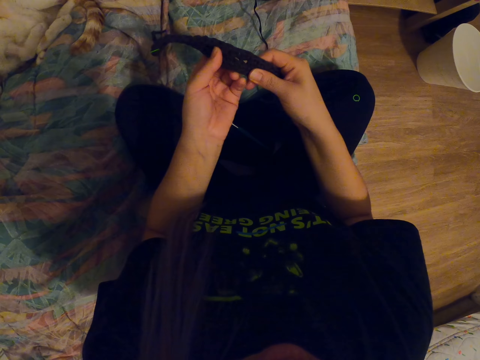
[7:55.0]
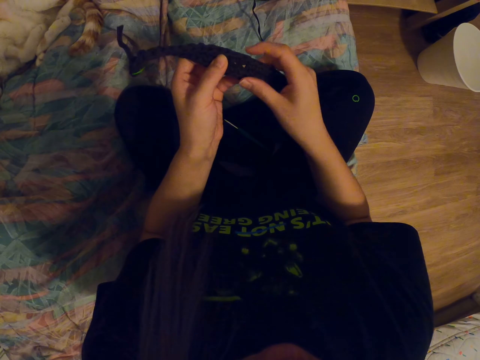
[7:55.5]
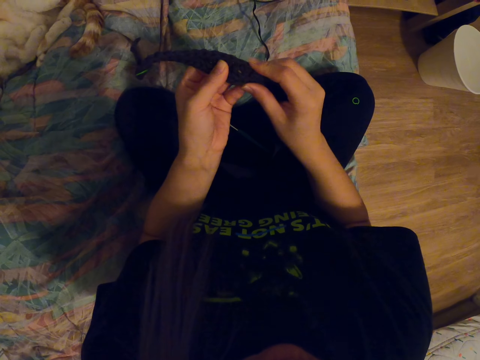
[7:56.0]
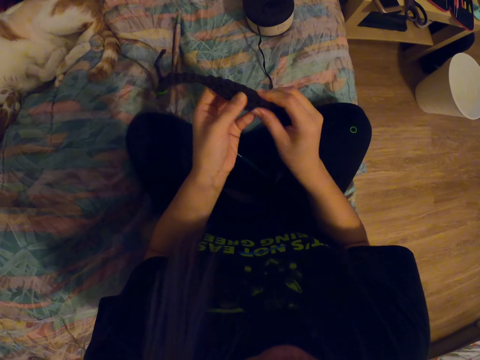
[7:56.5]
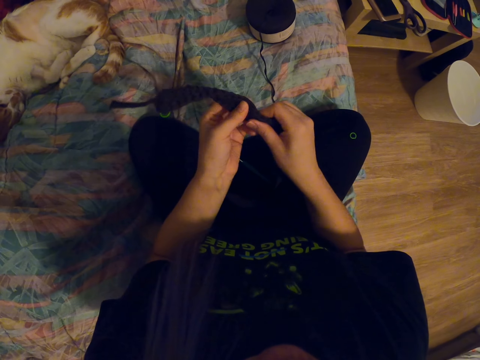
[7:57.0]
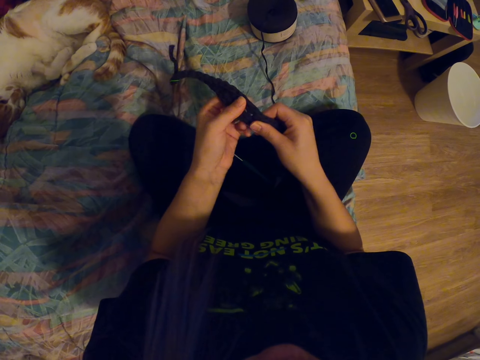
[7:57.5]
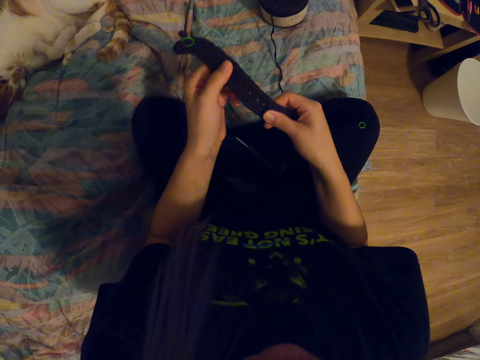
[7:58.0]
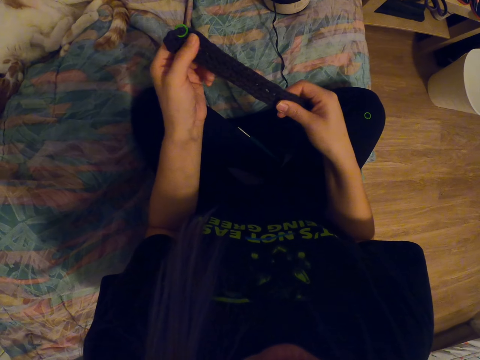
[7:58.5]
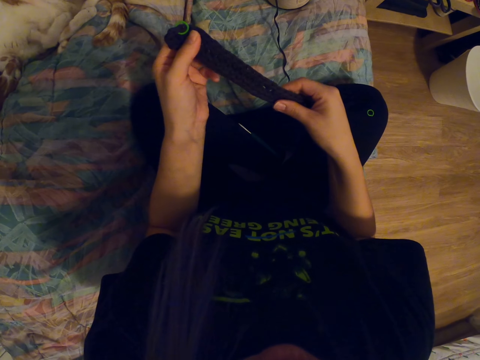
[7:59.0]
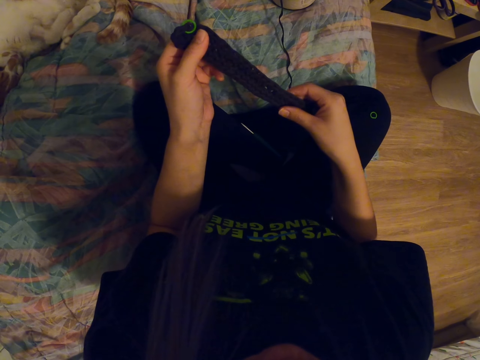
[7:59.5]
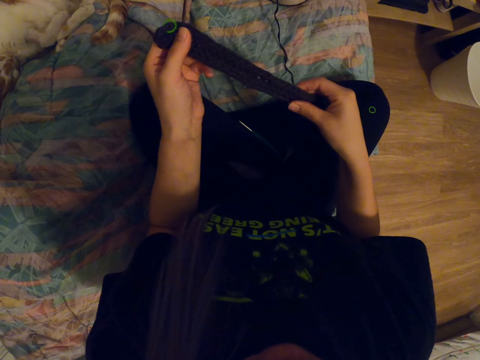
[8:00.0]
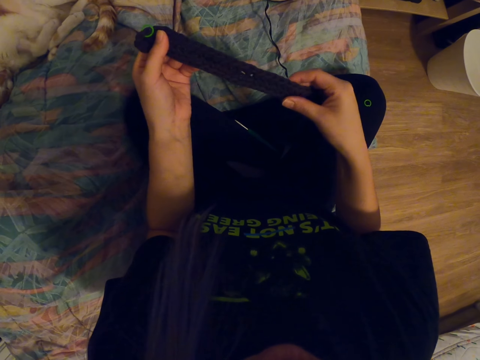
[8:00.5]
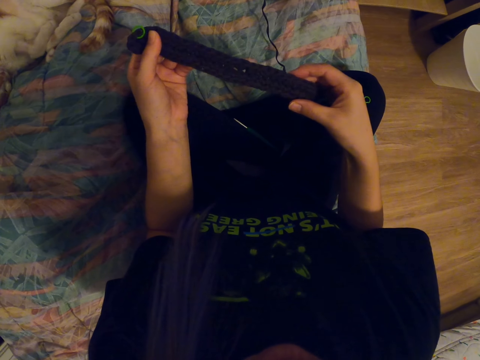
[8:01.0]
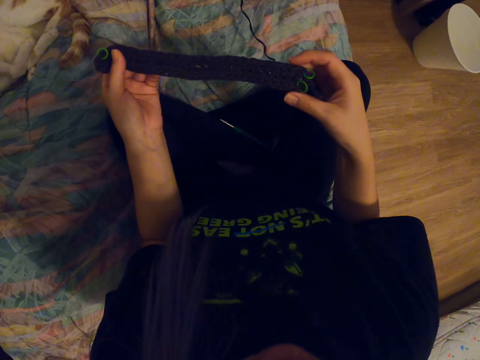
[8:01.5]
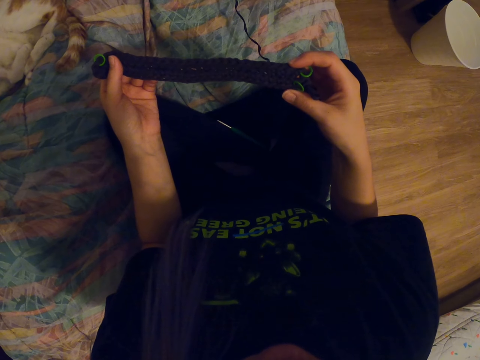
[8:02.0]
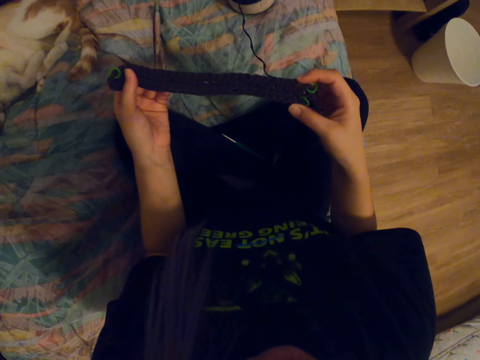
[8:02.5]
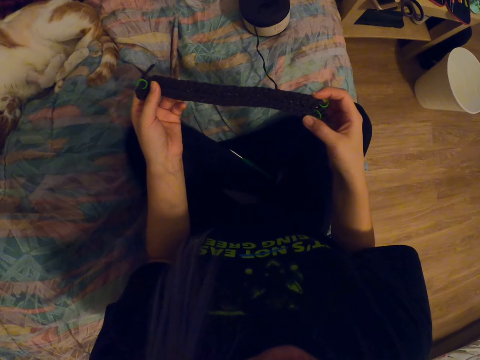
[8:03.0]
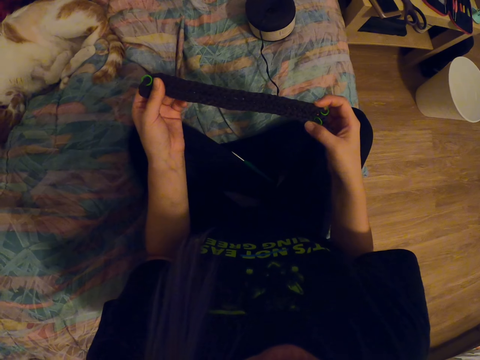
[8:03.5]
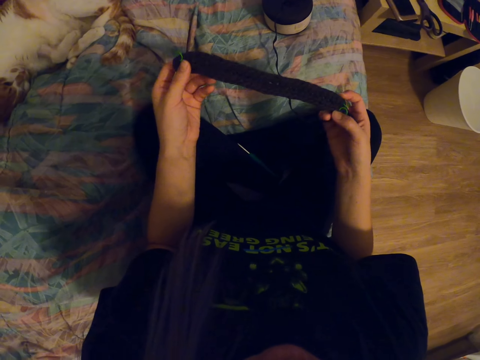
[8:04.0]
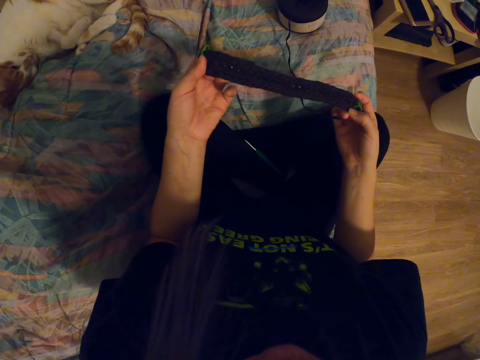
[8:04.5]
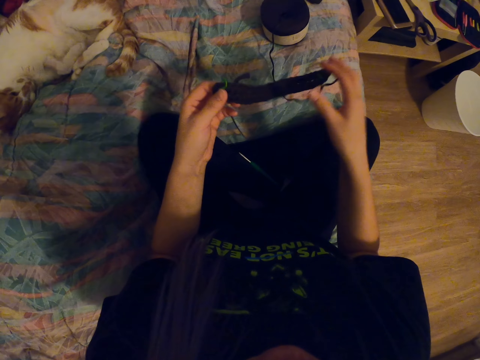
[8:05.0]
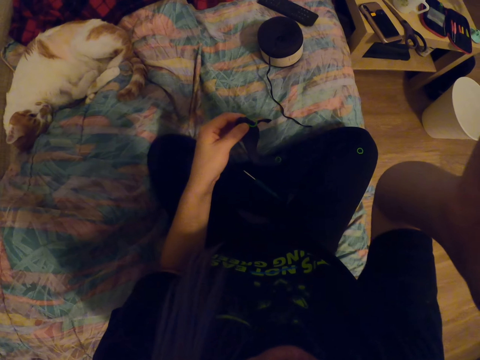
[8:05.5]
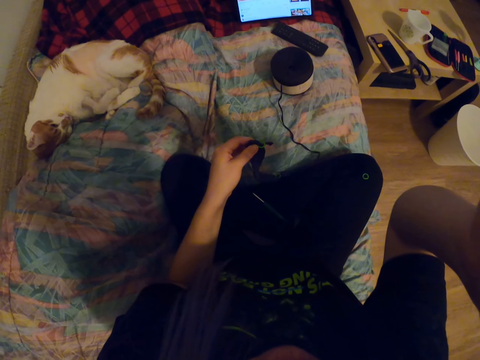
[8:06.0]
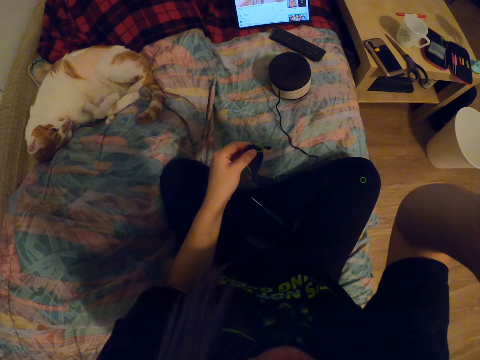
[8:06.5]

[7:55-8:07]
The camera wearer straightens a cloth. They touch the camera.
